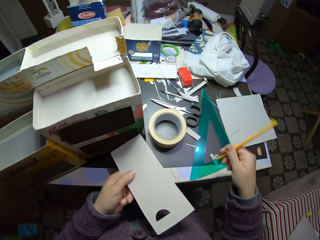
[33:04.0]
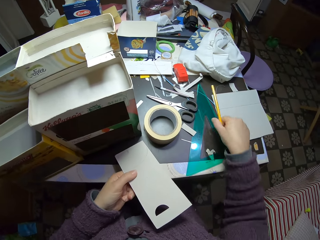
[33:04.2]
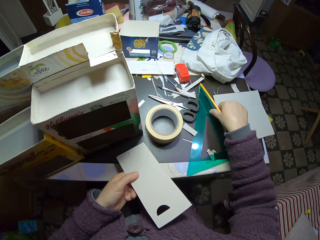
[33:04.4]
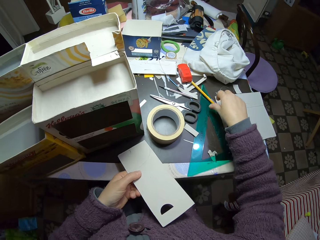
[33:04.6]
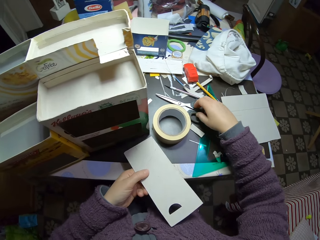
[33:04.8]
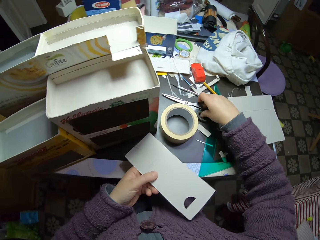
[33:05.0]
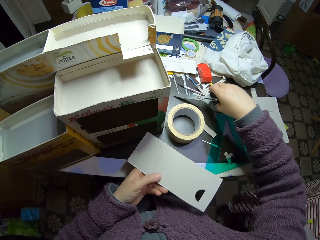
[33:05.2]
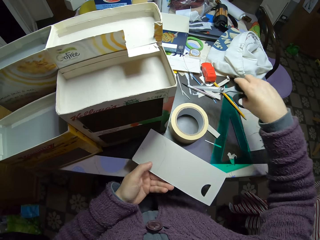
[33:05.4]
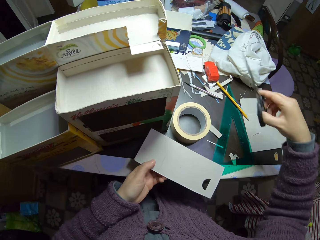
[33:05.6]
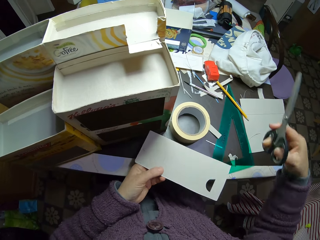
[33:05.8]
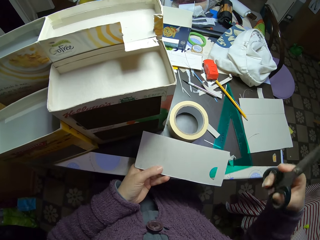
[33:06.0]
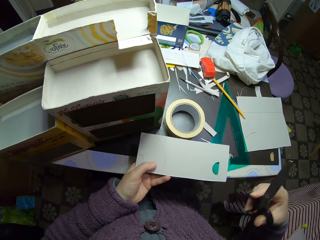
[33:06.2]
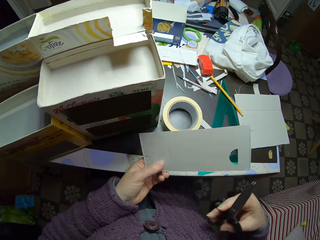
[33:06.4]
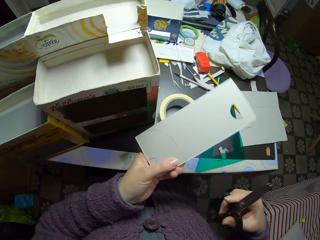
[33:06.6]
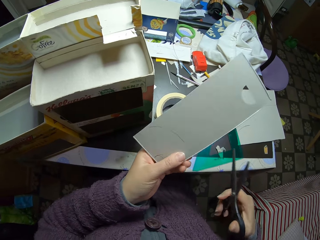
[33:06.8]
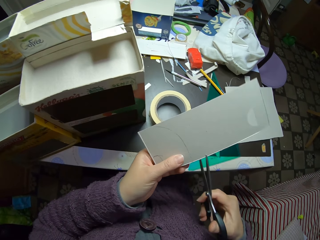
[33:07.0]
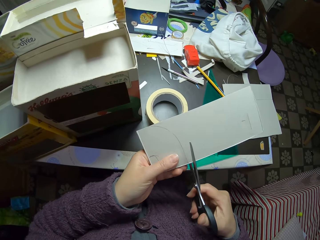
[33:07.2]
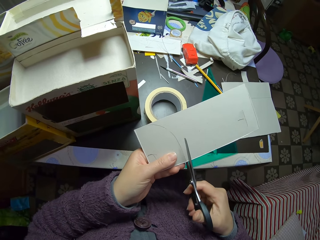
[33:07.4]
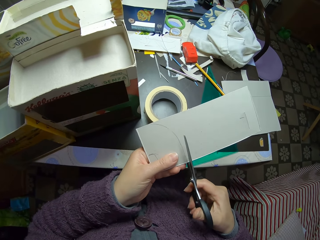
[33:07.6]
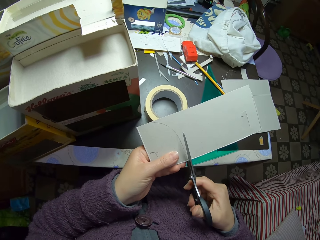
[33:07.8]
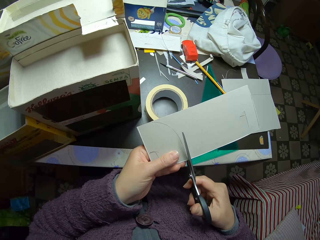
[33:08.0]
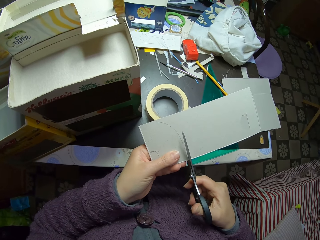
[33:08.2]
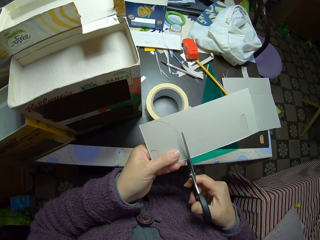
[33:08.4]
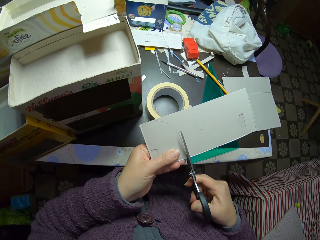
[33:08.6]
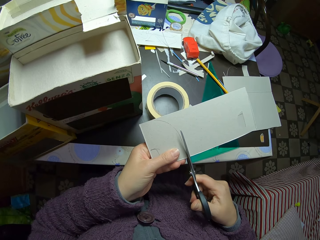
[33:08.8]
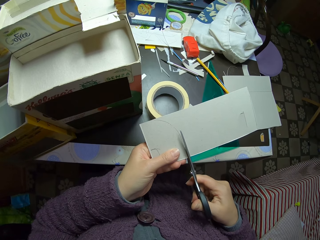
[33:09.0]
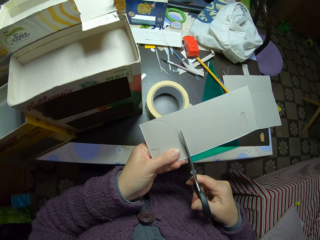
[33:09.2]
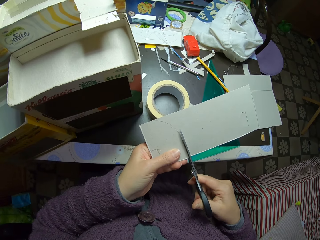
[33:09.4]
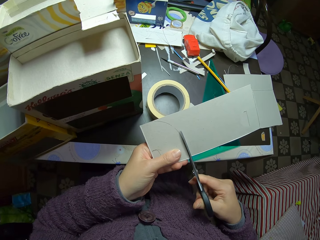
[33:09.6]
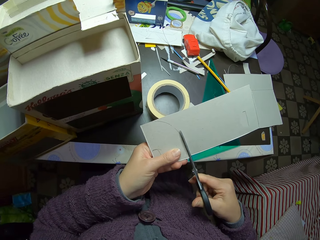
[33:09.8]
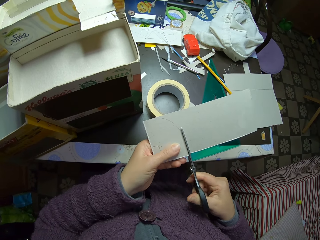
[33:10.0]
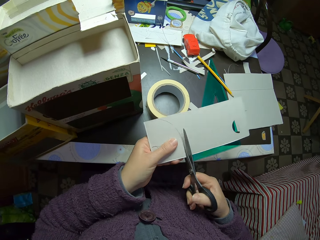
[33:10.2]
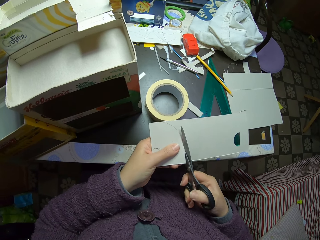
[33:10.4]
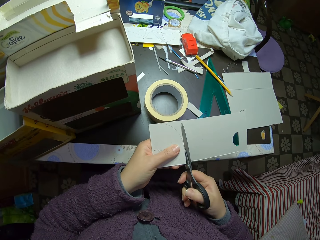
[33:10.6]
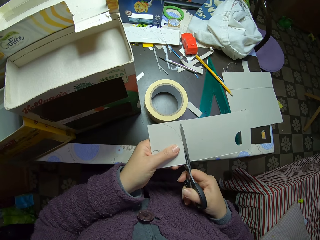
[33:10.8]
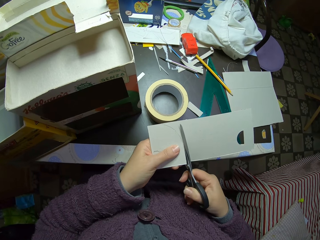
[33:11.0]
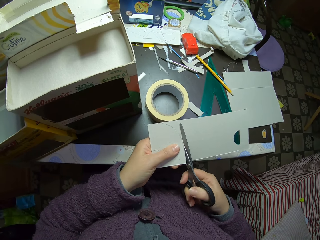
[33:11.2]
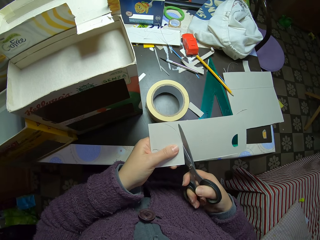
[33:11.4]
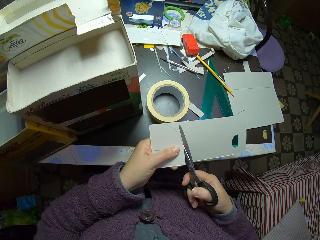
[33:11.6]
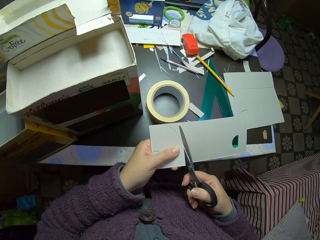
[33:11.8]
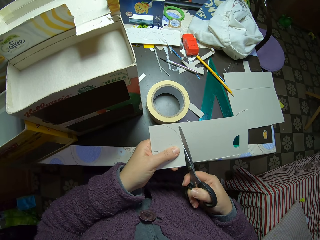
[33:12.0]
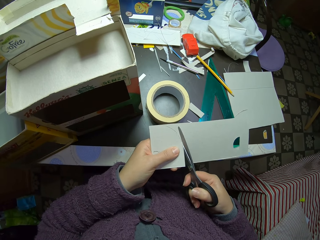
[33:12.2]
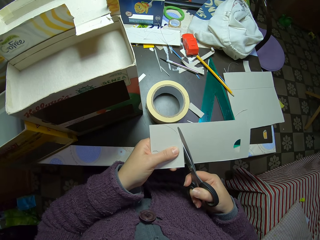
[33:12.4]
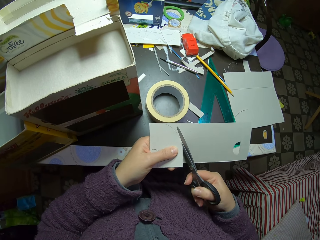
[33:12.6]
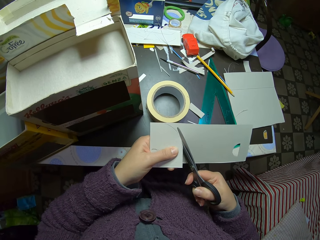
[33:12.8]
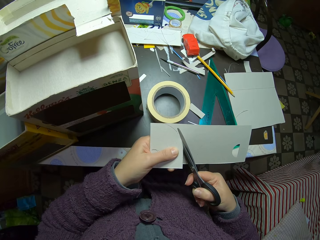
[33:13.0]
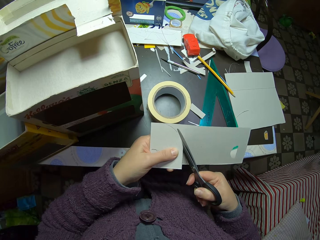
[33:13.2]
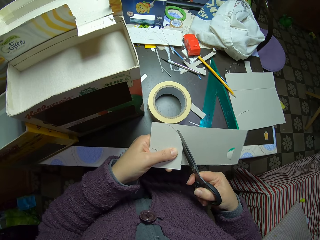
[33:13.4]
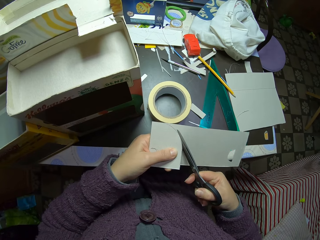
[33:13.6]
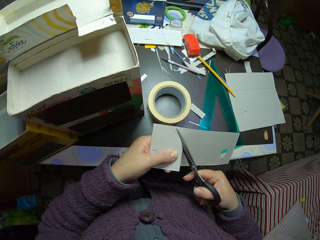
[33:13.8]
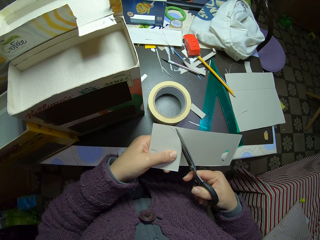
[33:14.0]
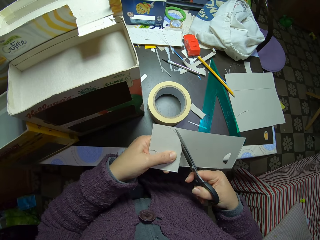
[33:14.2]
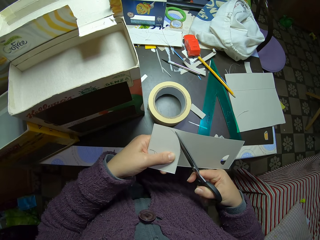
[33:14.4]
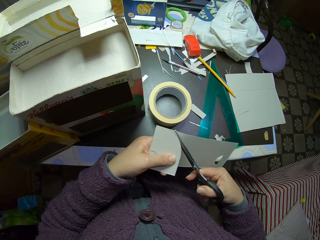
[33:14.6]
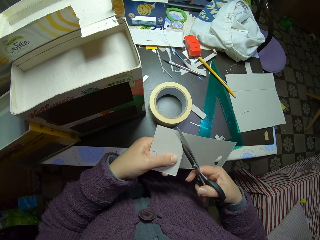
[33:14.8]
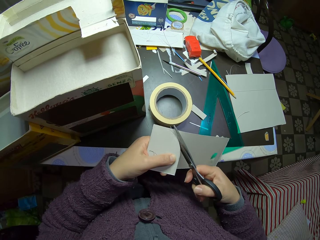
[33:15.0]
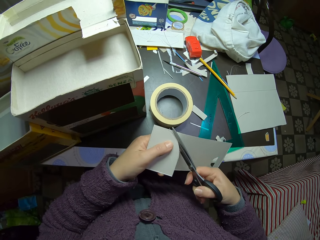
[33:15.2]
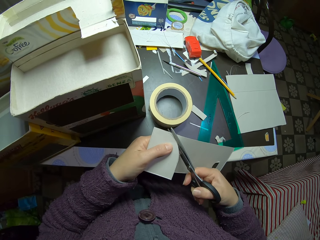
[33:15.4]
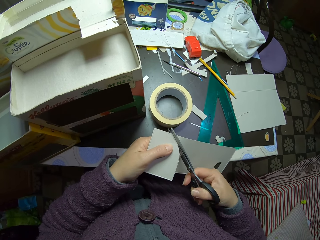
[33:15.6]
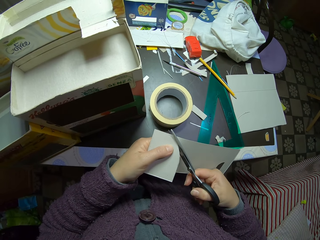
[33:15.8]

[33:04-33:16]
The camera wearer drops the pencil on the table. They pick up the scissors on the table. They lift the paper. They cut the piece of carton with the scissors.

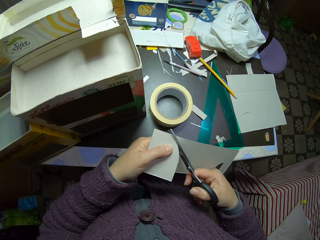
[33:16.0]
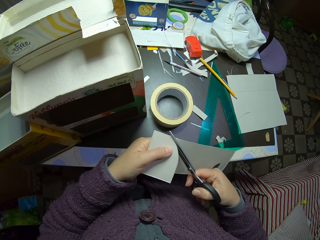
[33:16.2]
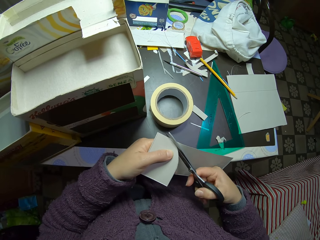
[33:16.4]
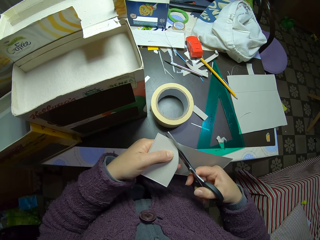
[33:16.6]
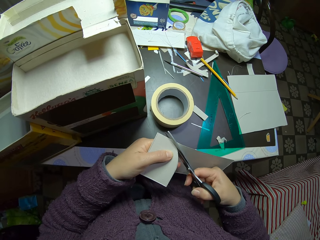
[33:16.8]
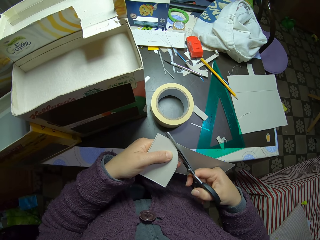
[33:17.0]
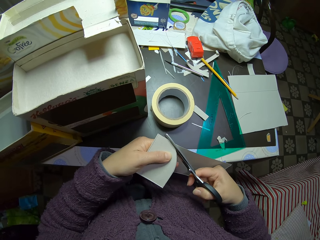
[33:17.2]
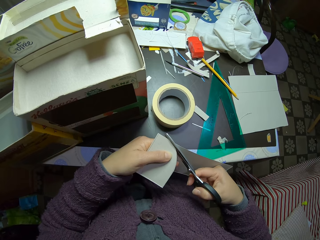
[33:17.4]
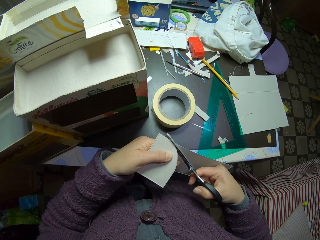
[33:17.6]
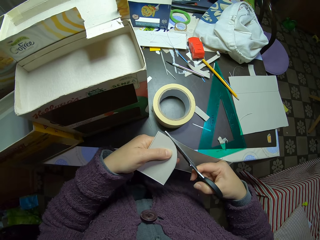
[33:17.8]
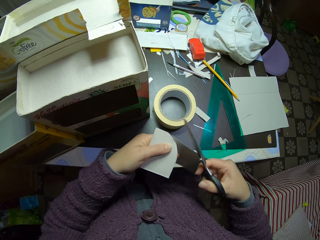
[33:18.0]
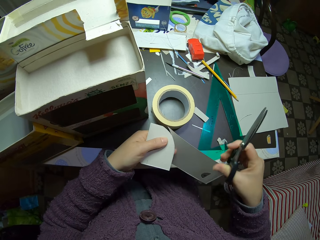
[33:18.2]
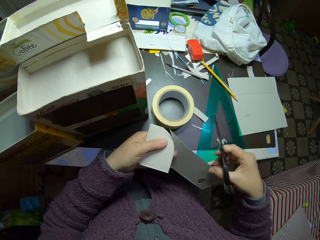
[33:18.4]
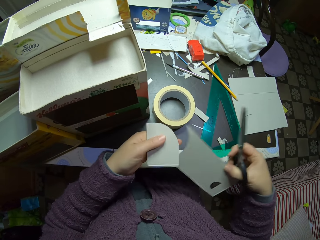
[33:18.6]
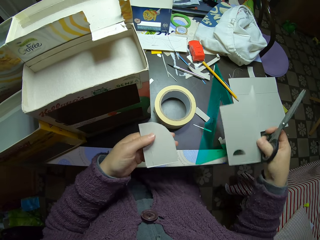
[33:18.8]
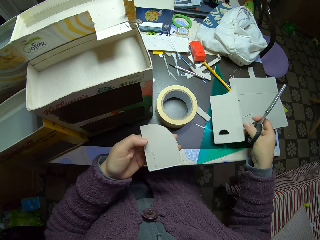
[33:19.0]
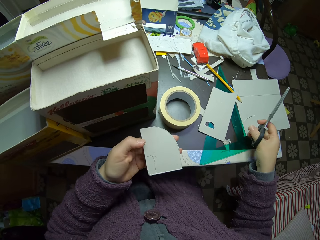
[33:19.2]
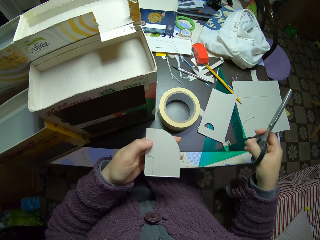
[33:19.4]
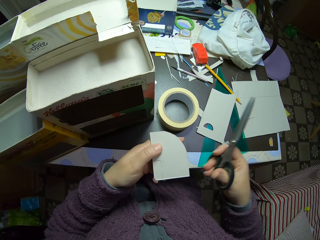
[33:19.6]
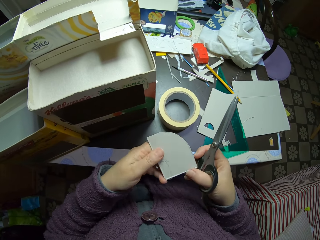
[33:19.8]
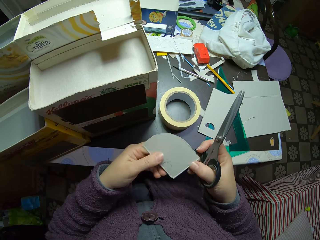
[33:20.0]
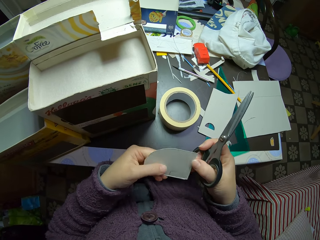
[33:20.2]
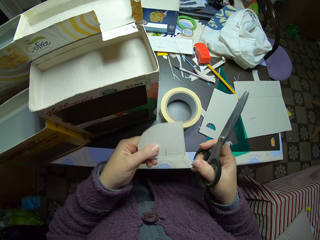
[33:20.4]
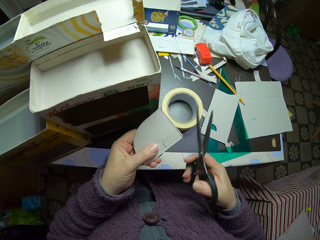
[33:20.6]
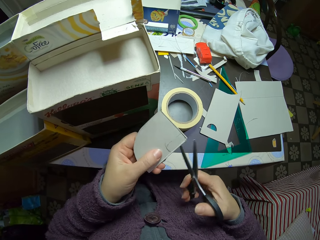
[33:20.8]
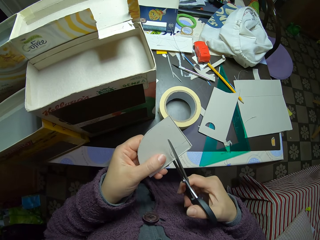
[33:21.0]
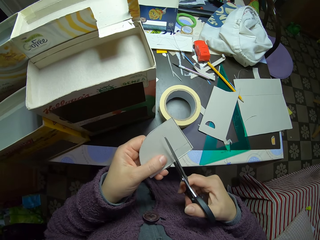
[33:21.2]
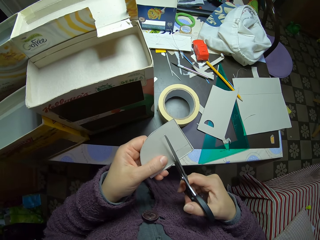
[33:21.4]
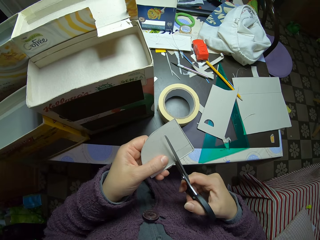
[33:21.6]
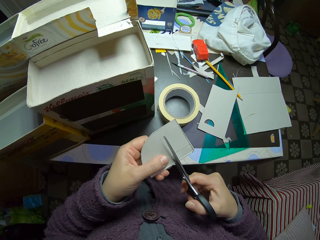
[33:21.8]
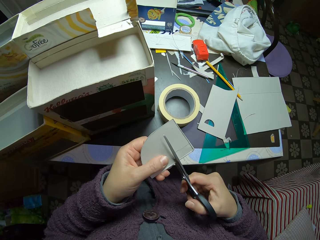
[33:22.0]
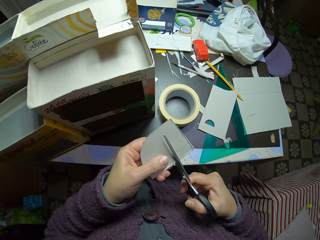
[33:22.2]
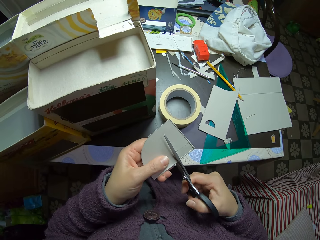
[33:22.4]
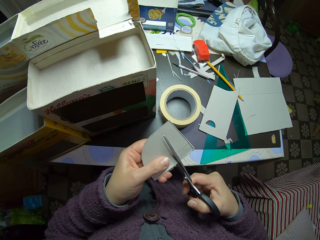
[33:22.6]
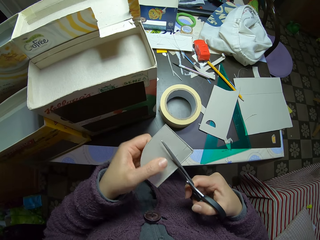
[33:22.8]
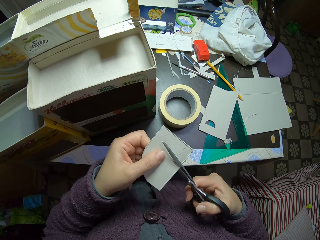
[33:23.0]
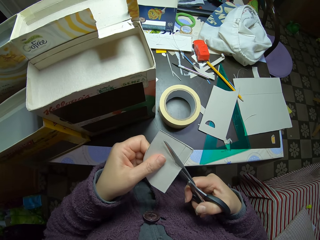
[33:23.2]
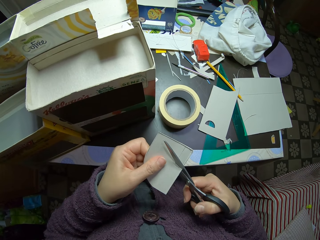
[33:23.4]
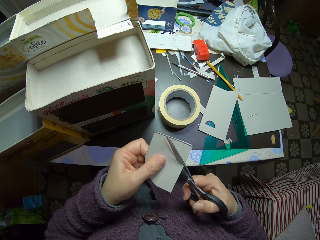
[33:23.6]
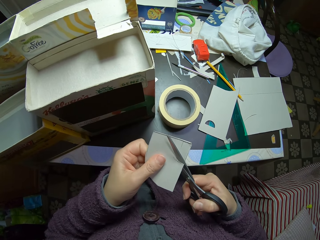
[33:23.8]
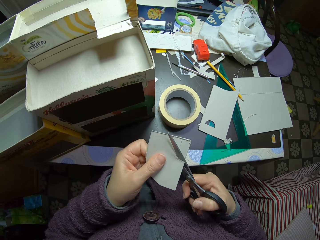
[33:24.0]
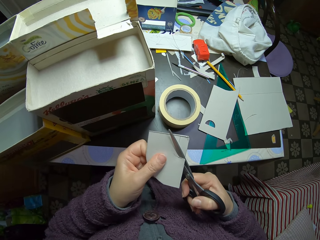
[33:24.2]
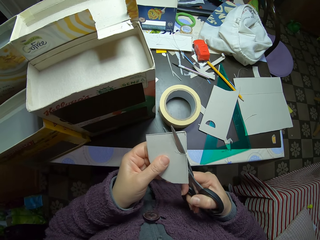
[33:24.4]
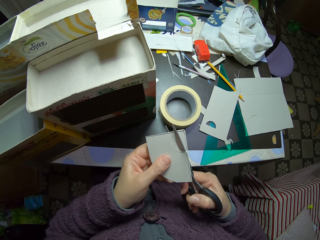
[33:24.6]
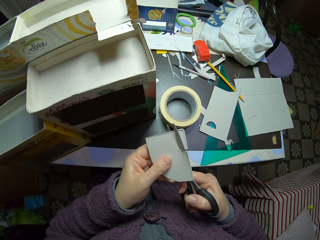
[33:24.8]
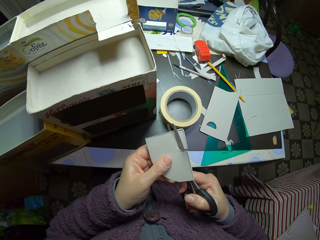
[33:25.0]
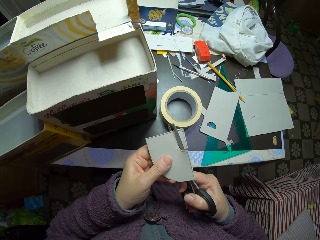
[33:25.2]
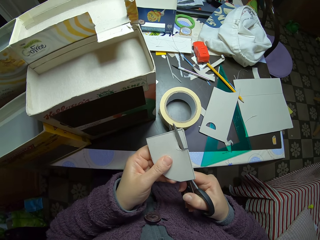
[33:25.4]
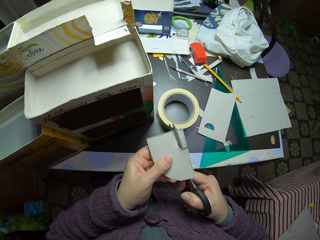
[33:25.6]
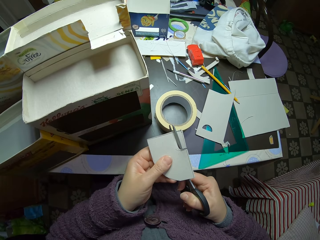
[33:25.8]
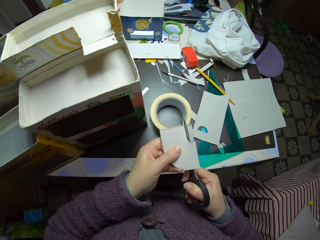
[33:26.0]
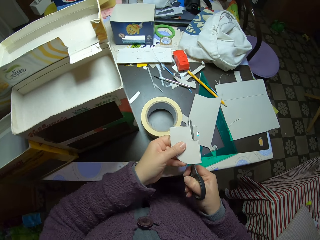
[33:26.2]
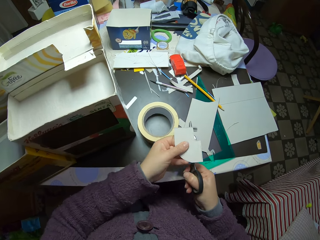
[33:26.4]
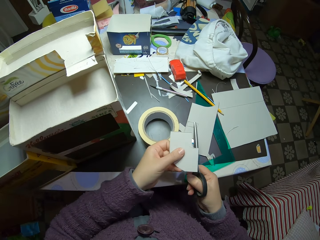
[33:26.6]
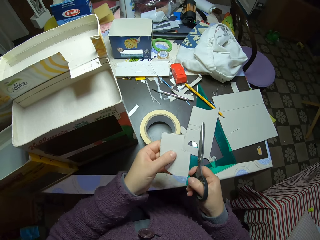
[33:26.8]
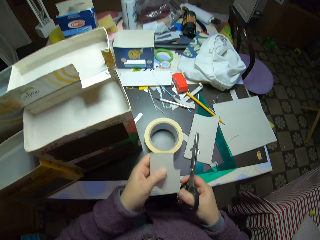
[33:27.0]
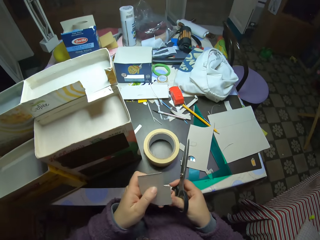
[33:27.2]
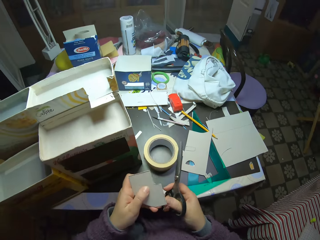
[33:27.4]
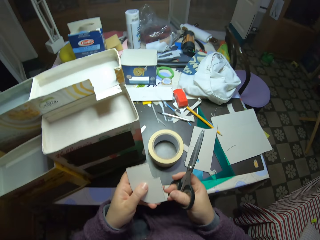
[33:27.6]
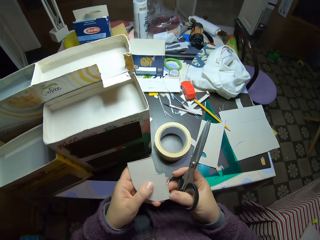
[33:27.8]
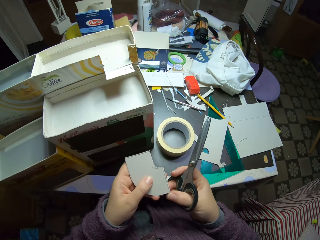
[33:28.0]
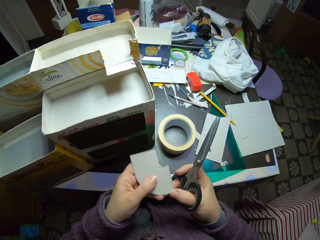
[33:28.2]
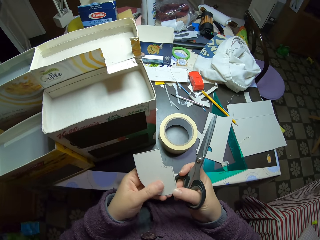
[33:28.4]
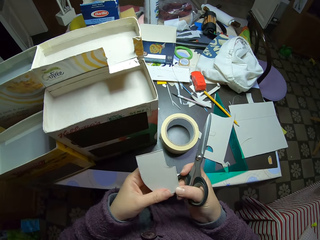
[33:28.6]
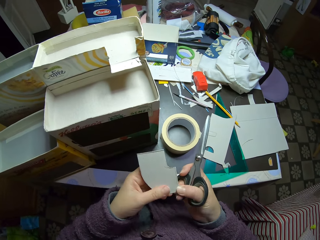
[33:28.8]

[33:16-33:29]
The camera wearer picks up the paper. They put the paper on the table. They turn the paper. They cut the paper with the scissors. They put the paper on the table. They move the hands. They look at the paper.
